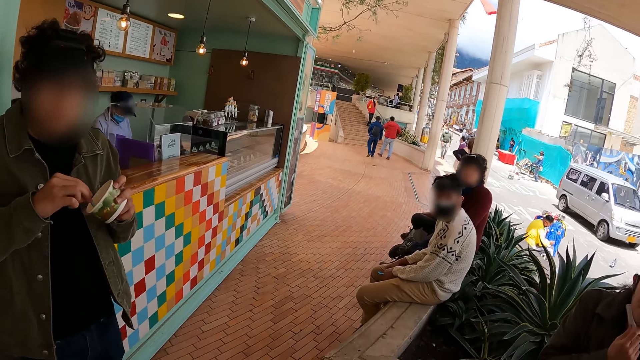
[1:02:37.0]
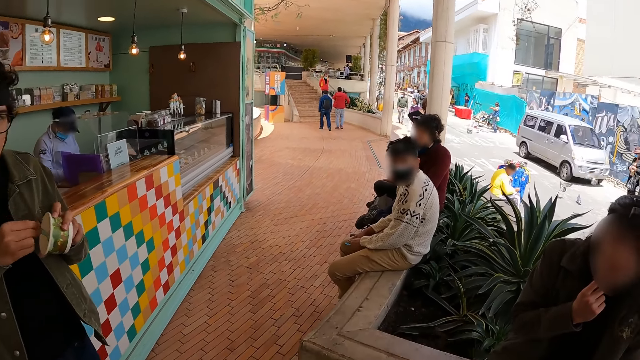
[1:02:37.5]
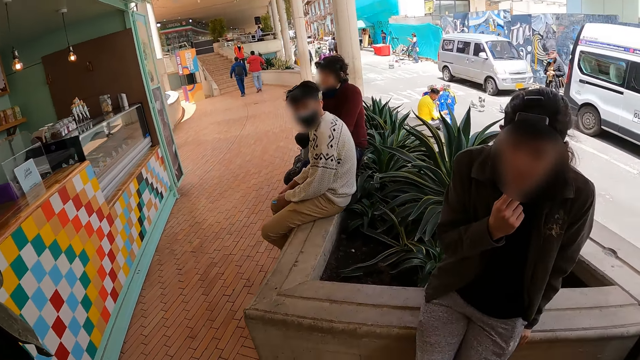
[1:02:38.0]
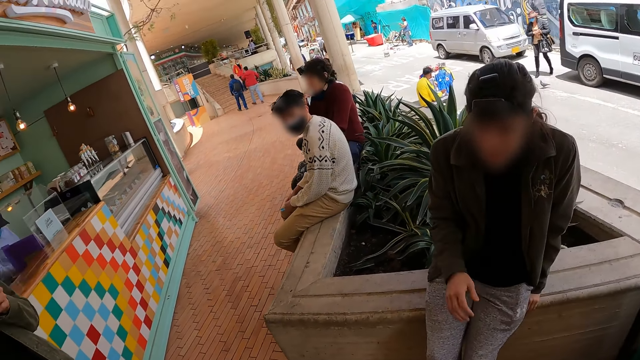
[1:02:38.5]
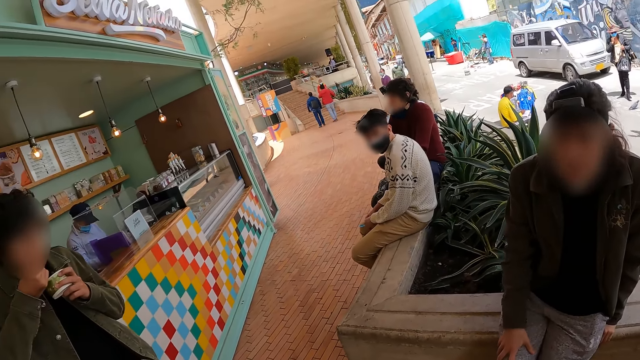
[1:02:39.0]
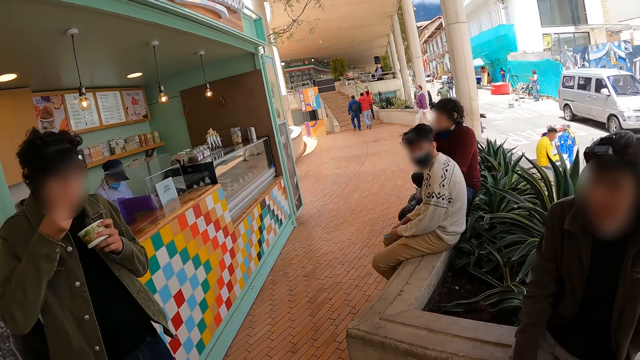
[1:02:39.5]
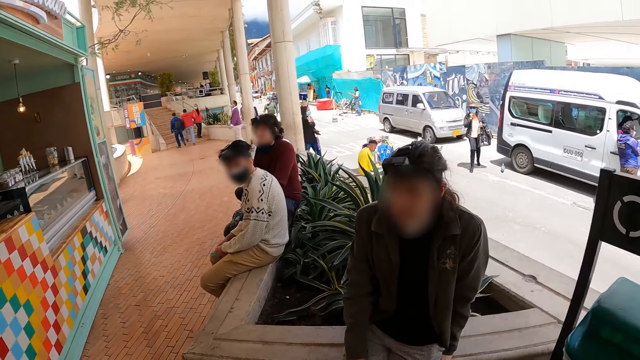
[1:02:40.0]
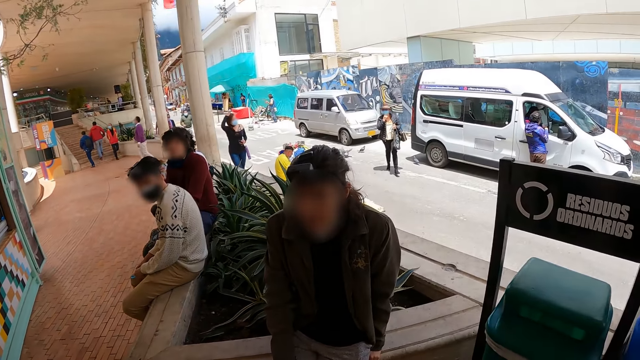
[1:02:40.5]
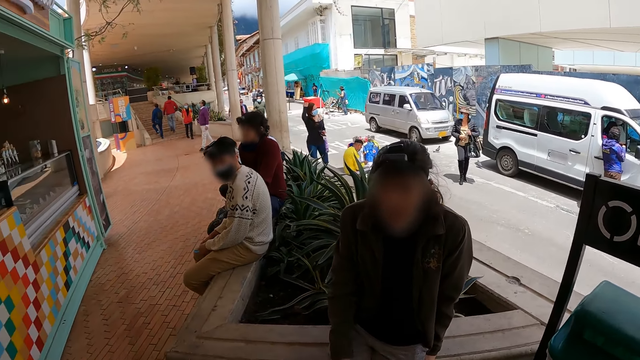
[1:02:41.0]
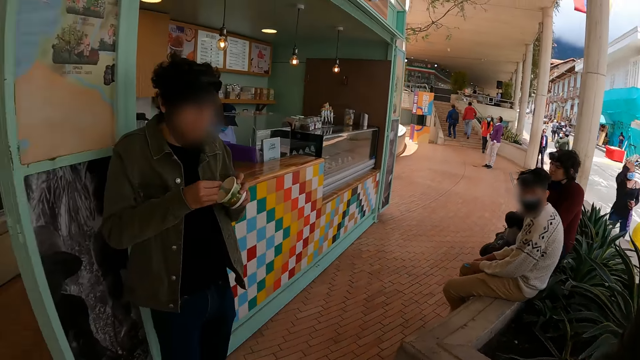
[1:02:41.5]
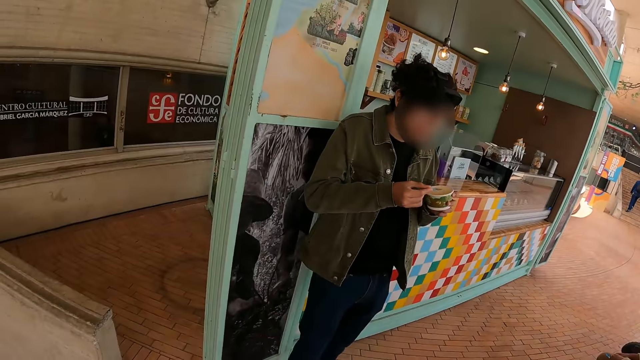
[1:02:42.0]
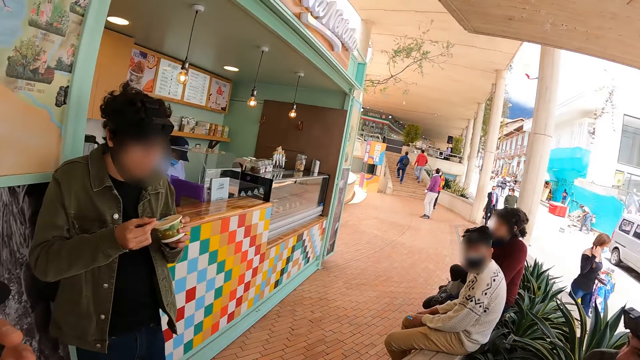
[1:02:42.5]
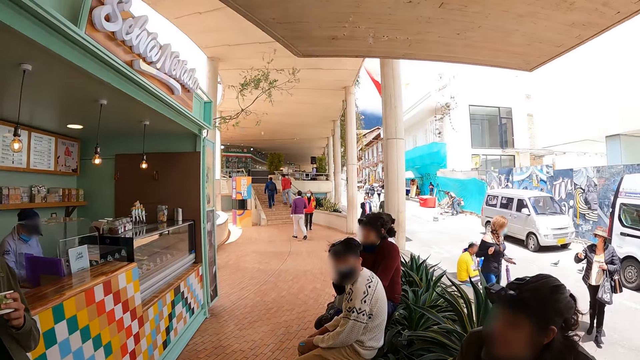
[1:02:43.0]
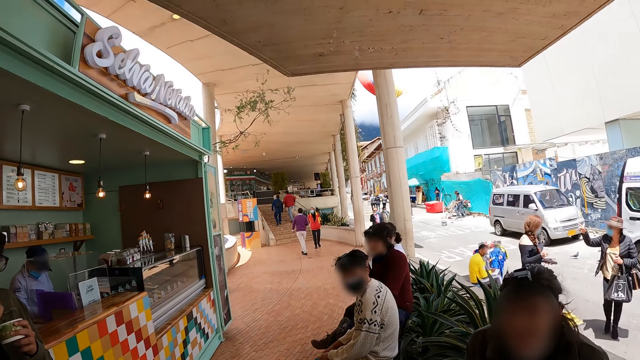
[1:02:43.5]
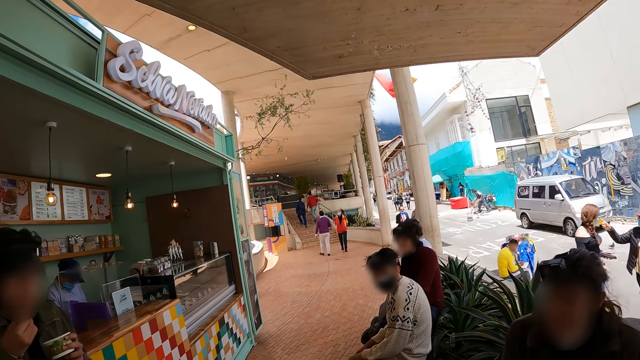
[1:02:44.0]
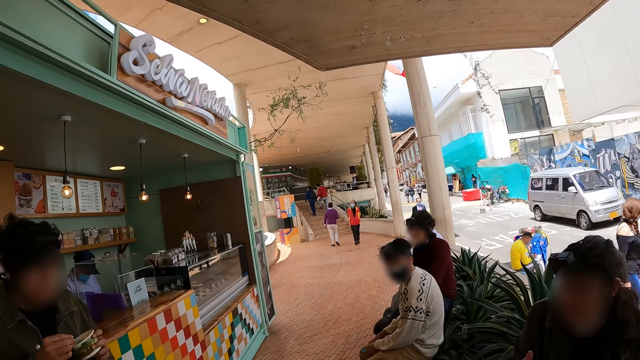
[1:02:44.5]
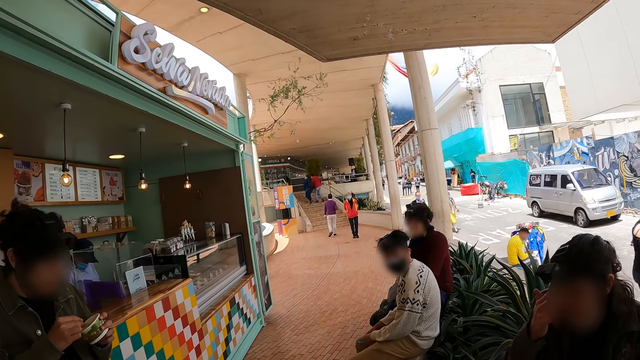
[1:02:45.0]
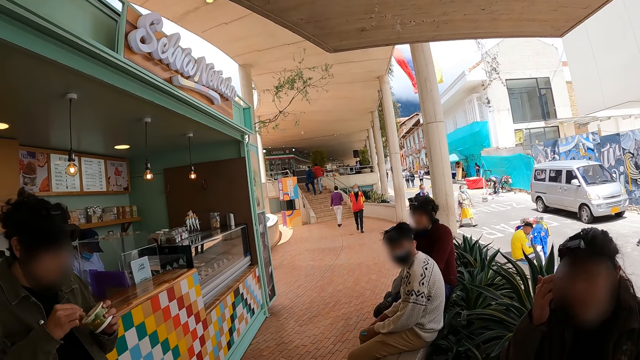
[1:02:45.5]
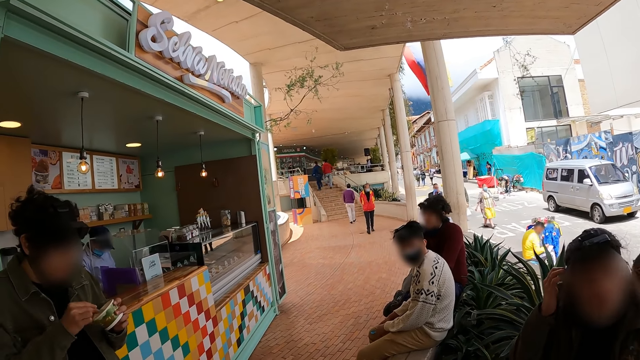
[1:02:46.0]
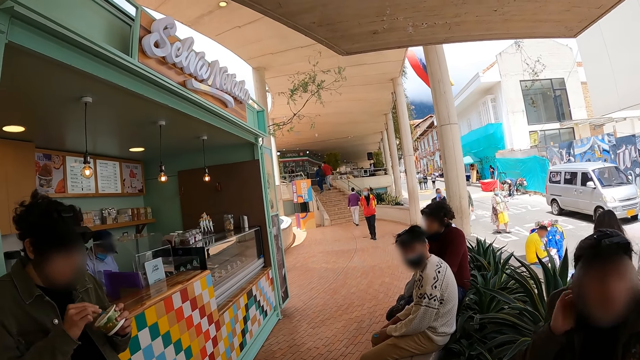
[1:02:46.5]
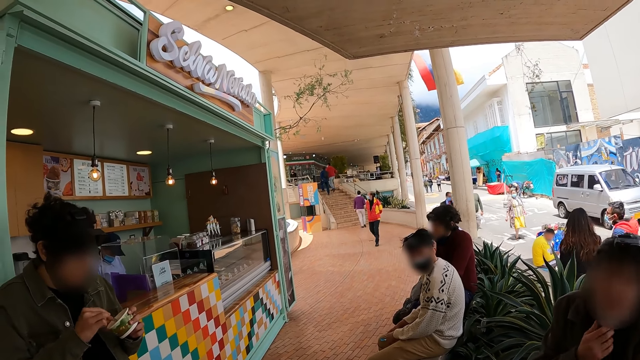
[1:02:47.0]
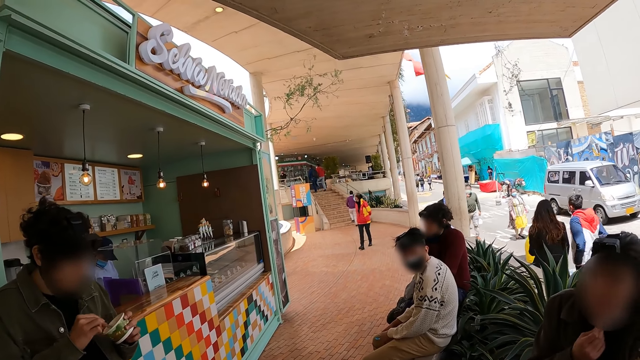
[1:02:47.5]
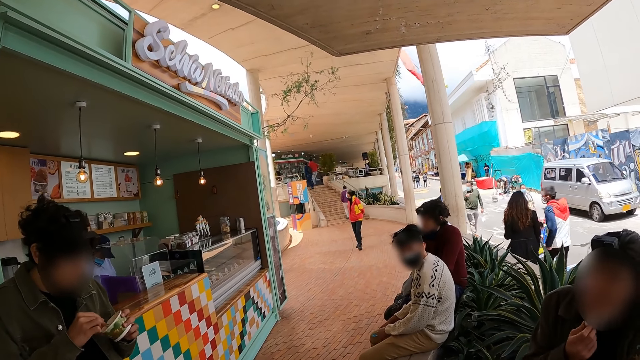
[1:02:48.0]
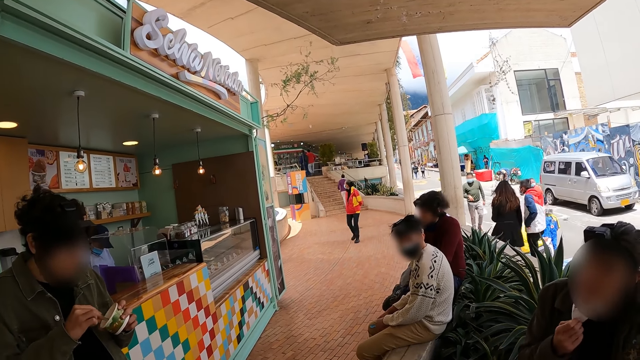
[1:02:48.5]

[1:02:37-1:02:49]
The camera wearer interacts with a man. They stare at another man.

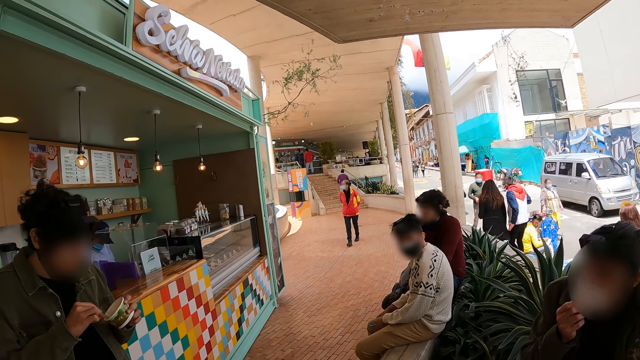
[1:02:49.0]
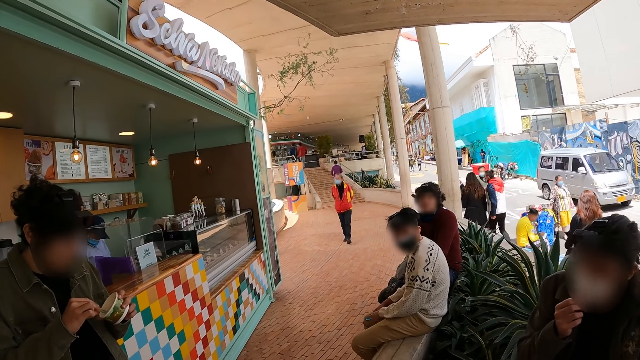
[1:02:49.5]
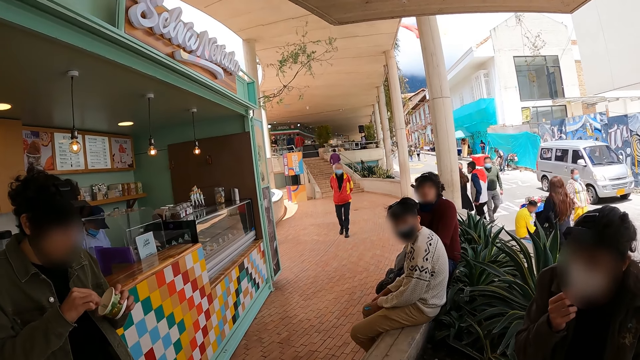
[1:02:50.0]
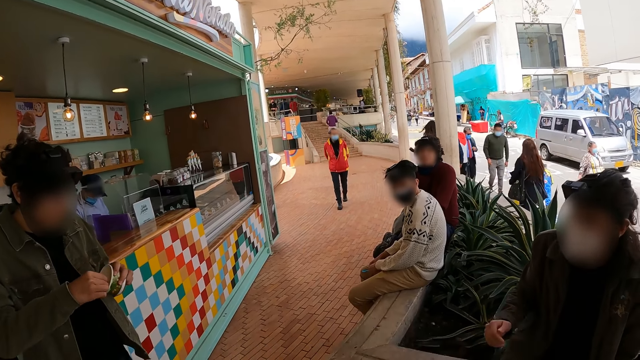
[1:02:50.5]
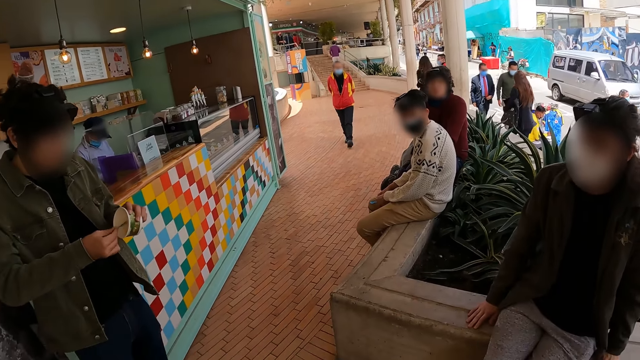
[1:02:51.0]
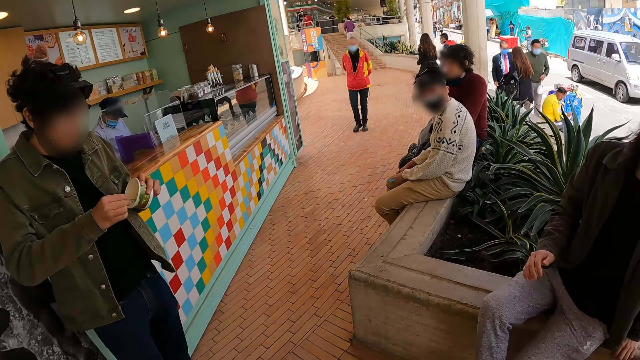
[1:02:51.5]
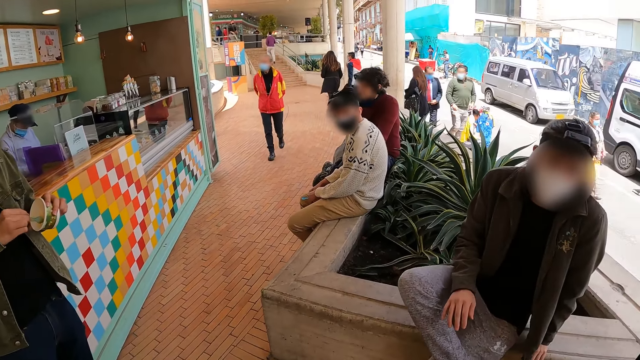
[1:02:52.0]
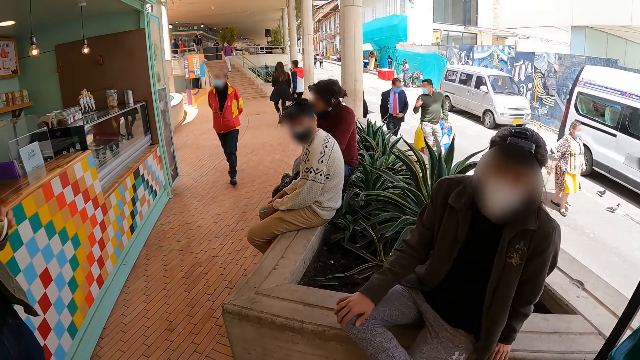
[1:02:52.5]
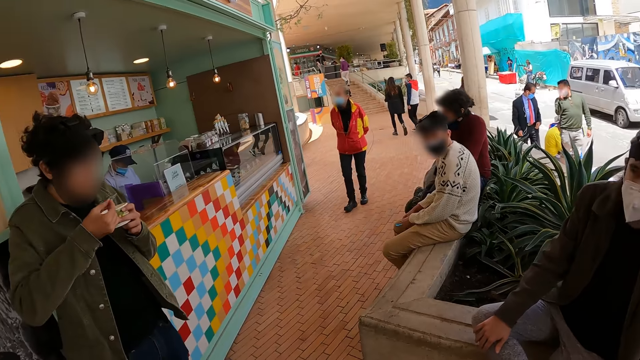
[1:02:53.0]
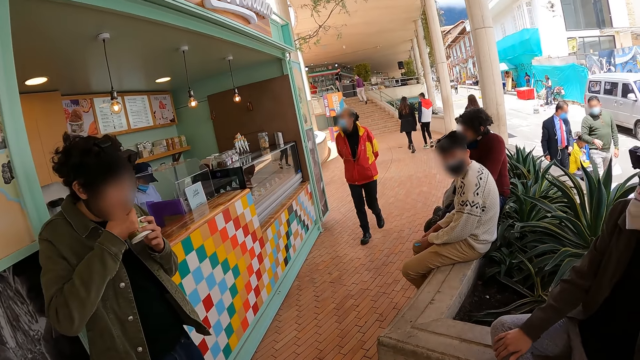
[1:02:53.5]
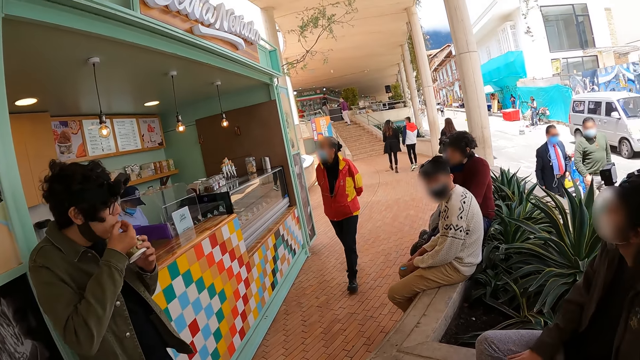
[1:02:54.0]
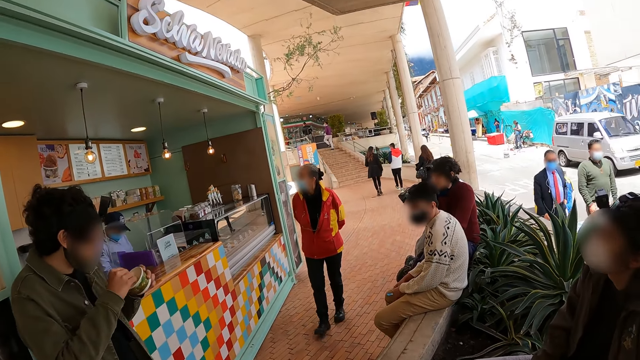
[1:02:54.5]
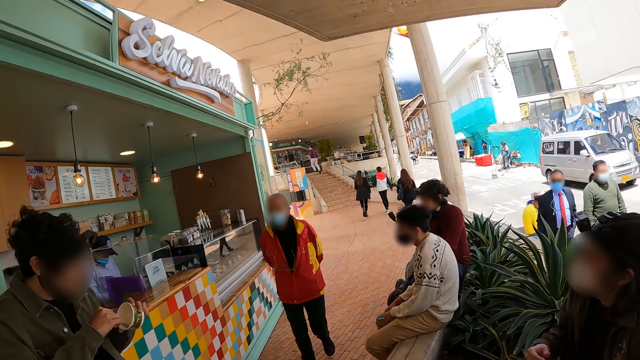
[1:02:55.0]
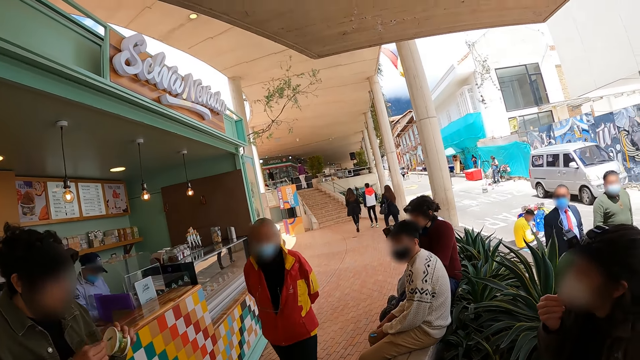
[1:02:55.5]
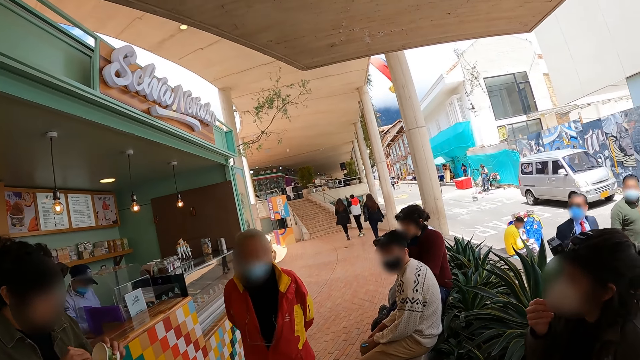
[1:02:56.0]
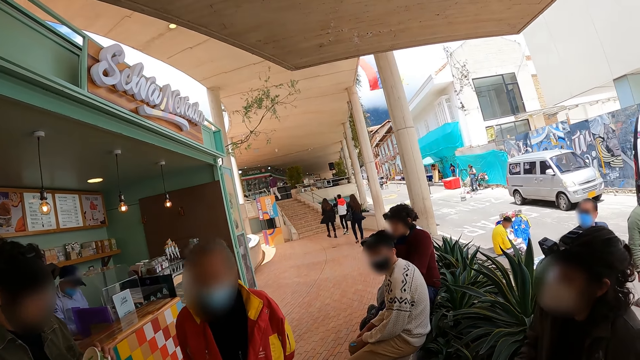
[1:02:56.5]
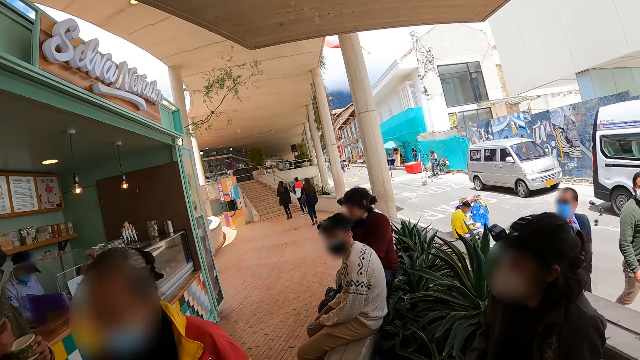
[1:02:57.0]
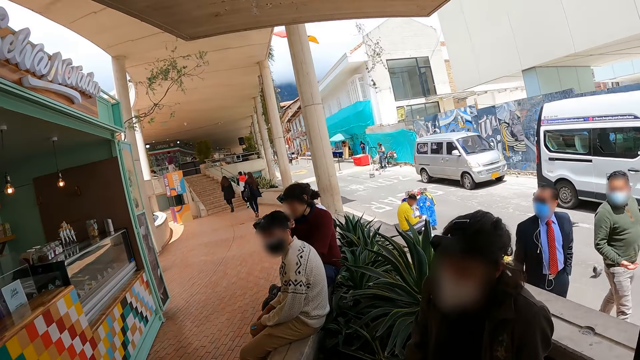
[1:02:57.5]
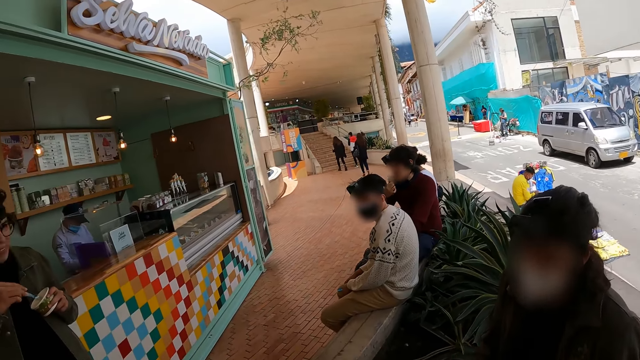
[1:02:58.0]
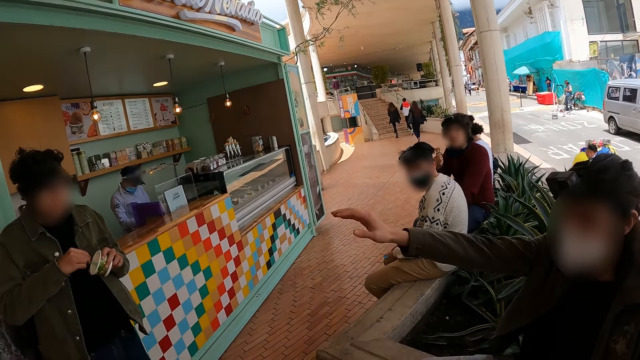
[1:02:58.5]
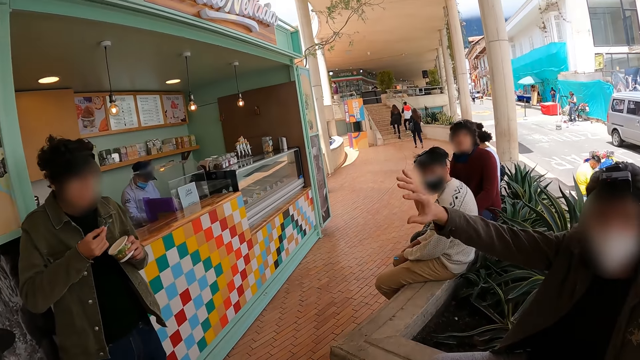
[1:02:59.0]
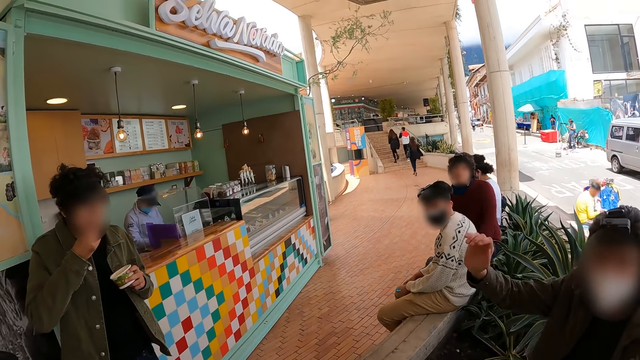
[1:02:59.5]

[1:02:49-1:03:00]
The camera wearer interacts with a man. Another man eats ice cream. The first man interacts with the camera wearer.
